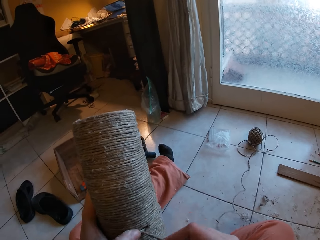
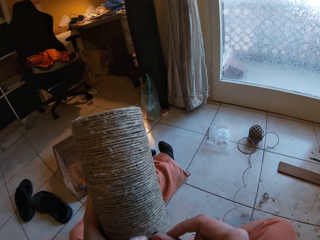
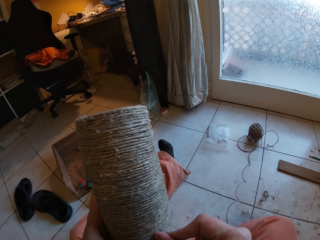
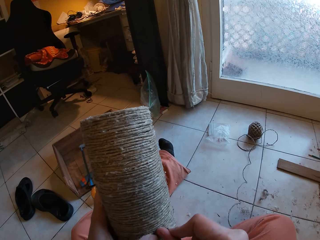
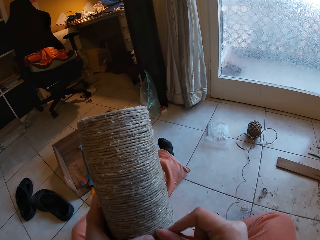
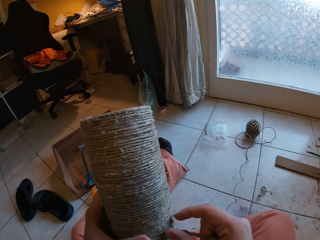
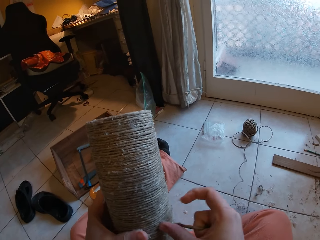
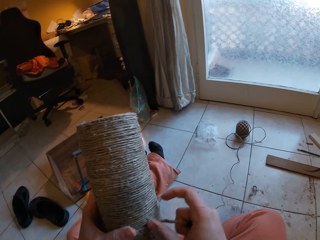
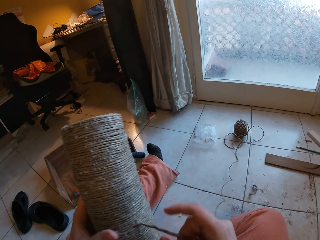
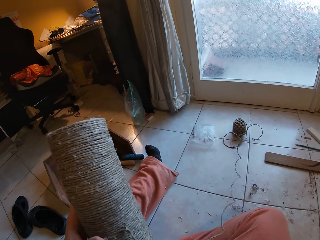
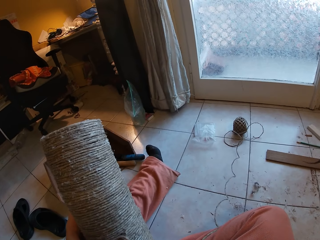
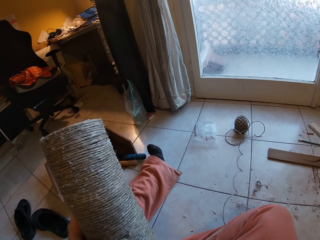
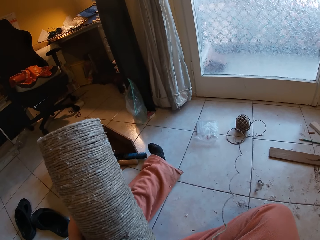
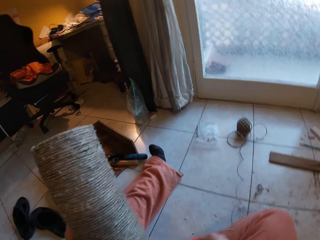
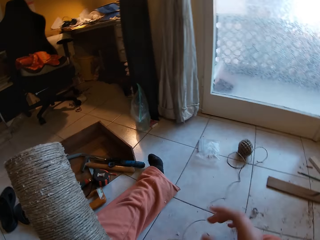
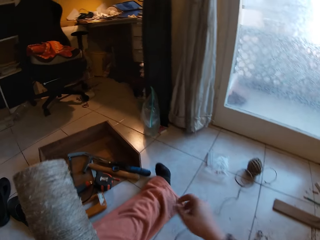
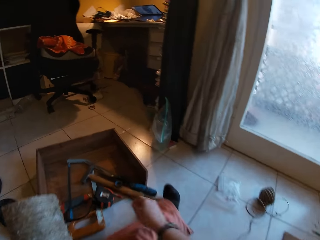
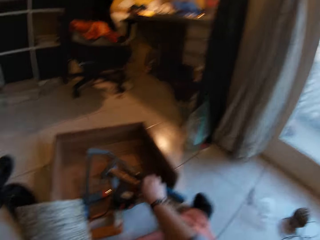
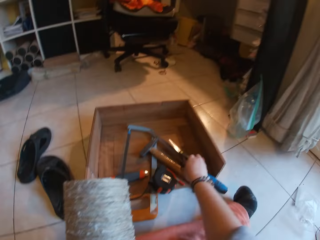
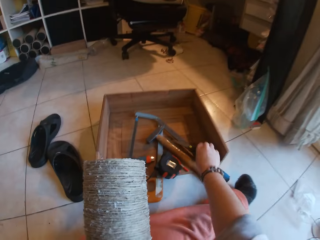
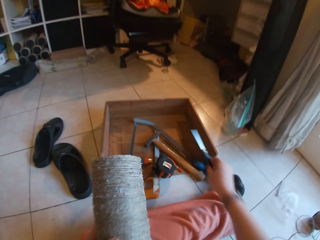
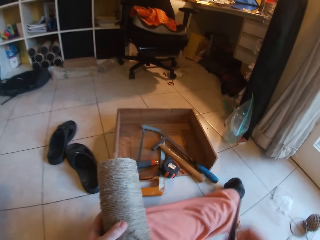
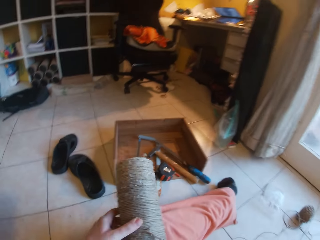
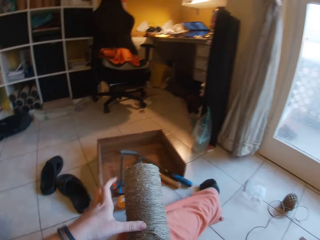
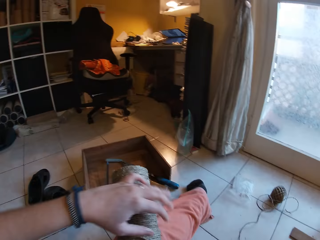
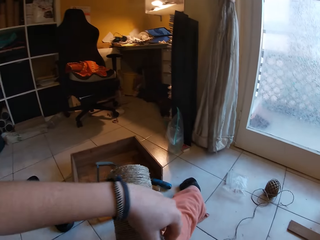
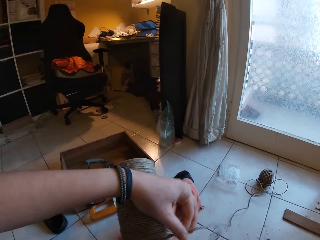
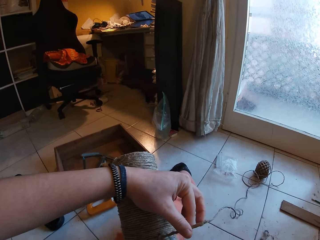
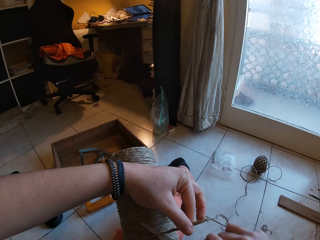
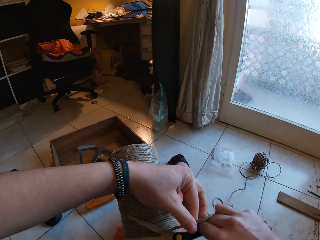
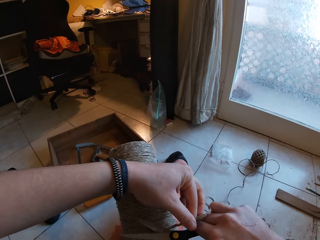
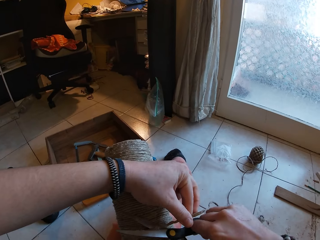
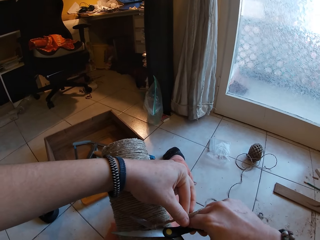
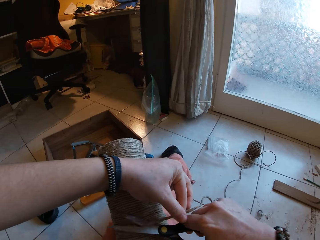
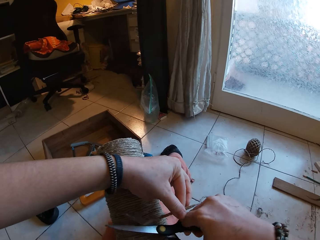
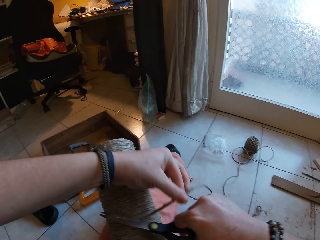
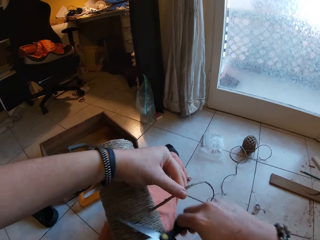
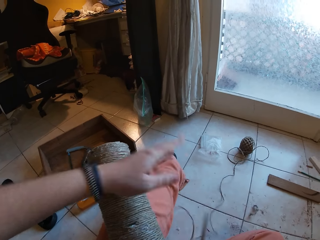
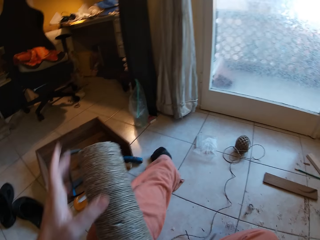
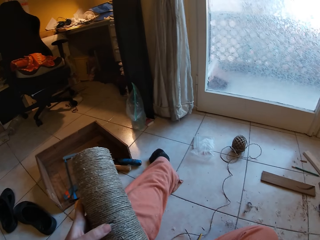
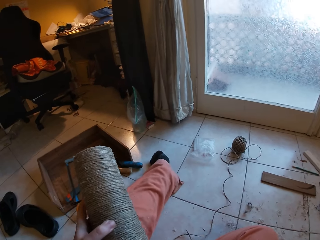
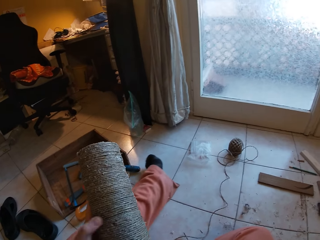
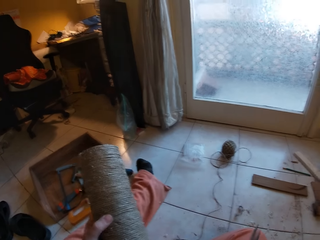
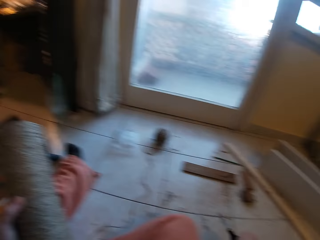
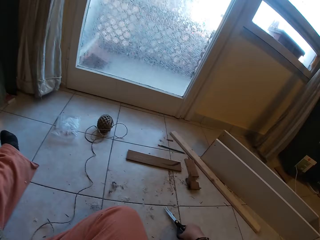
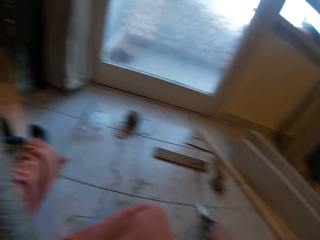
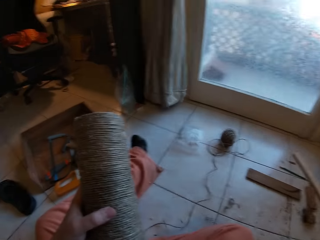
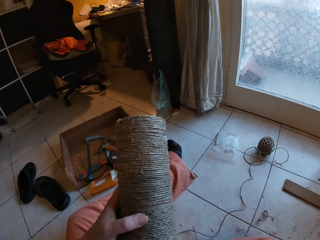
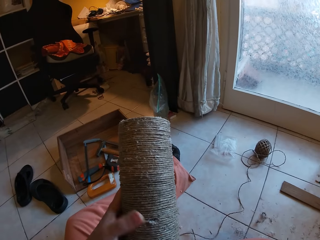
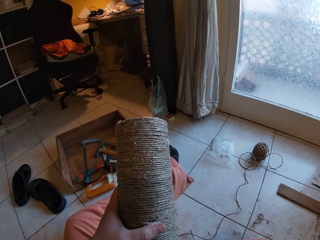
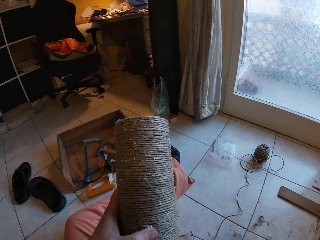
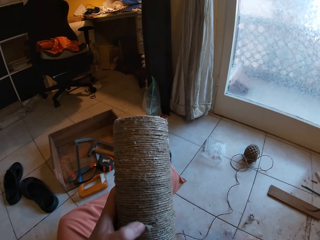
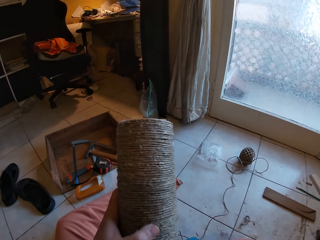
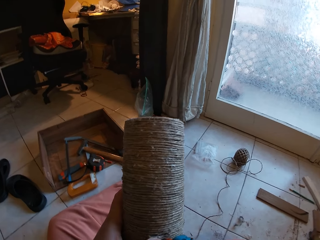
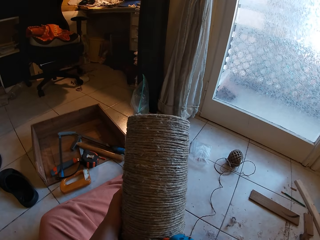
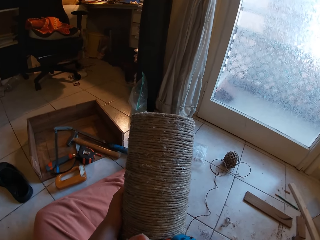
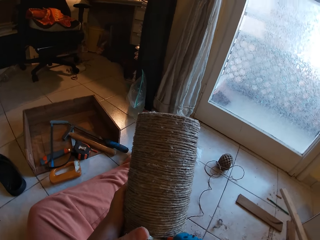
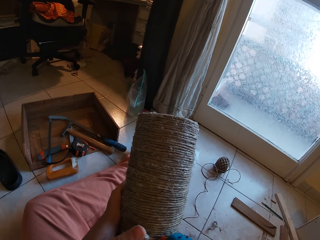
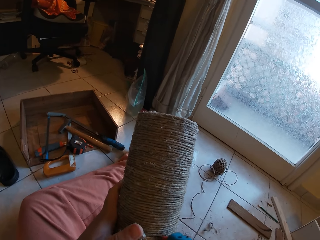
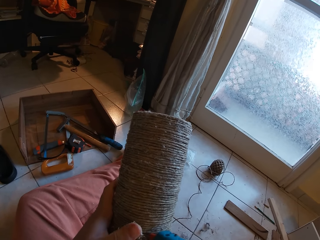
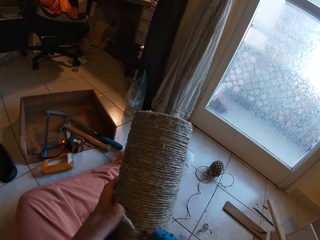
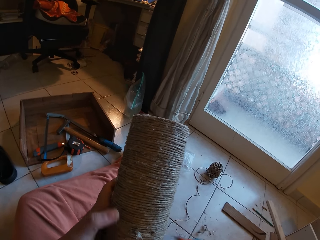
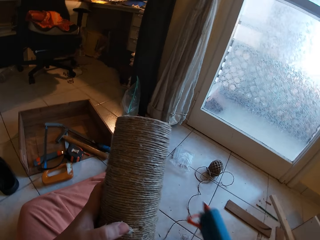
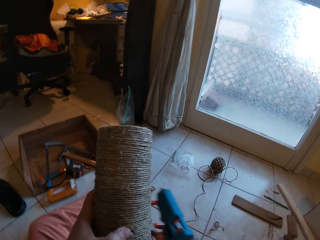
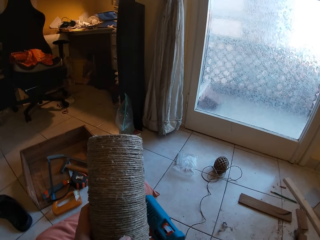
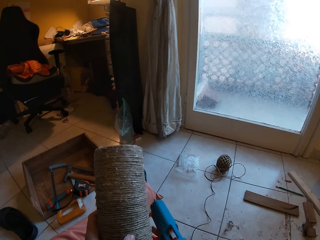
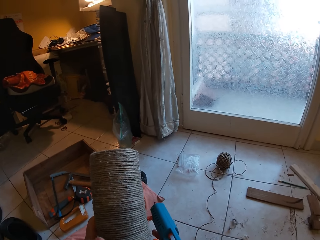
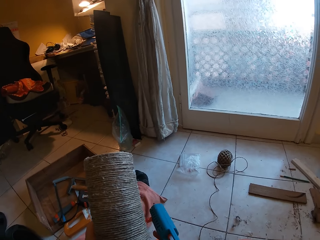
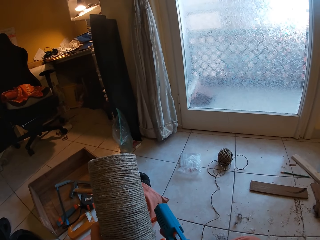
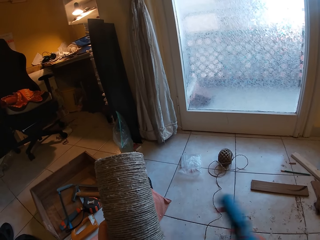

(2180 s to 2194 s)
The camera wearer picks up a pair of scissors from a toolbox with her right hand. They cut the rope or sisal thread on the craft with the pair of scissors in her right hand. They drop the rope on the floor with her left hand. They drop the pair of scissors on the floor with her right hand. They press the sisal thread with his hand. They apply glue on the craft with the glue gun in her right hand.

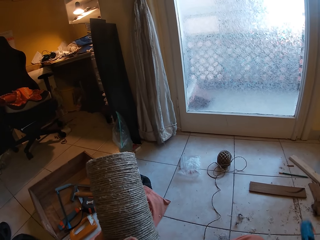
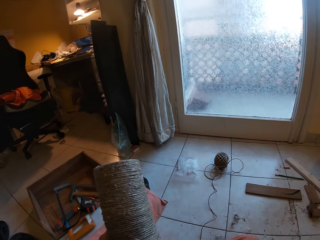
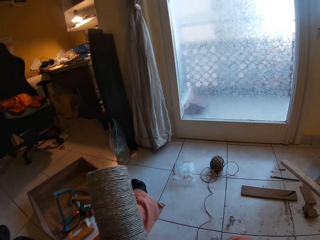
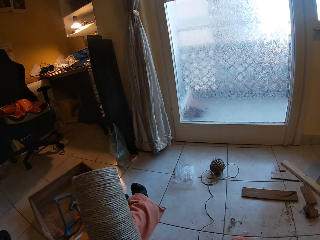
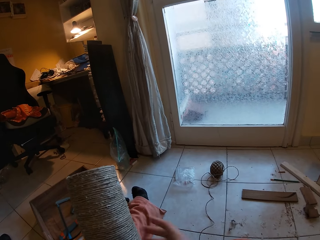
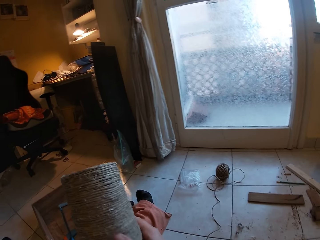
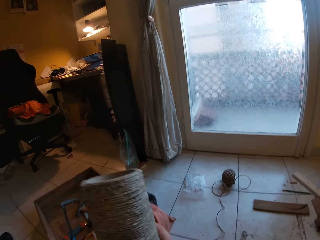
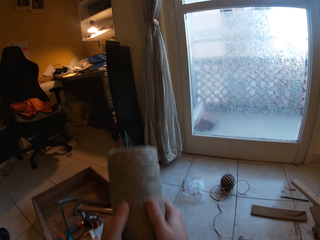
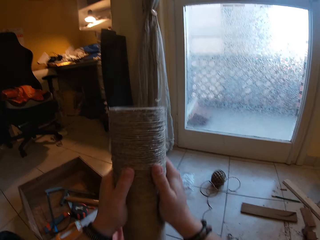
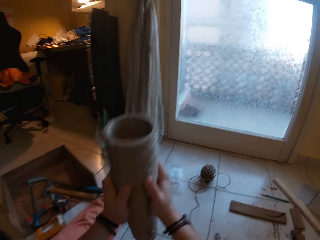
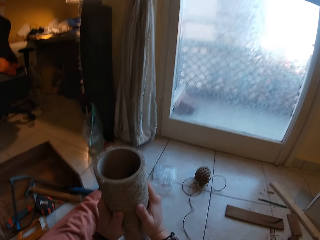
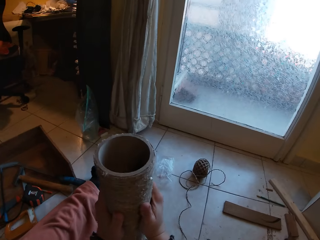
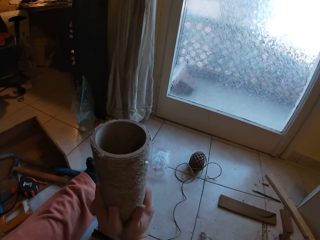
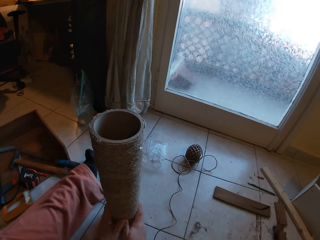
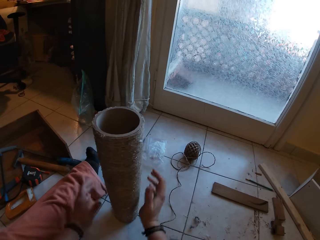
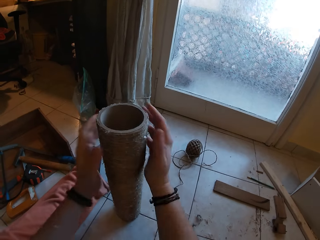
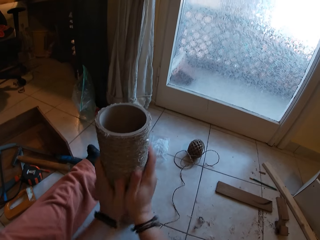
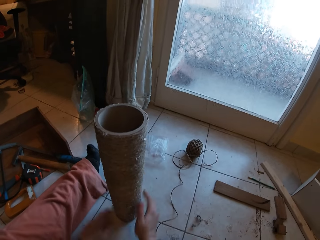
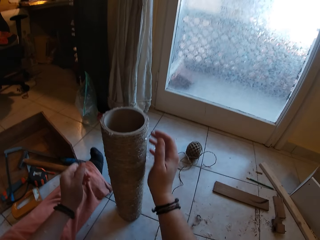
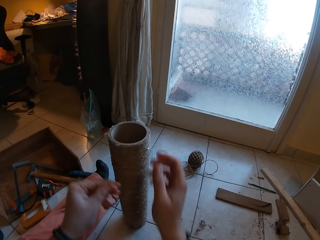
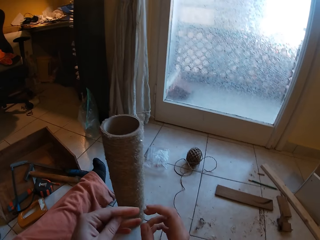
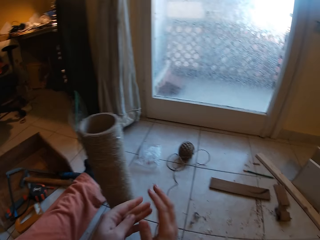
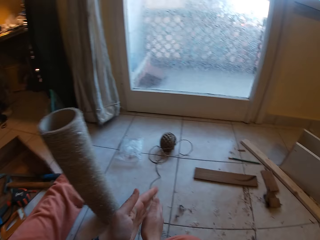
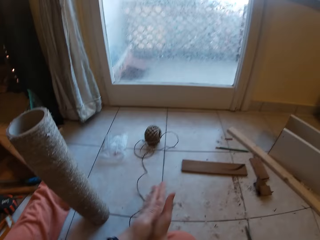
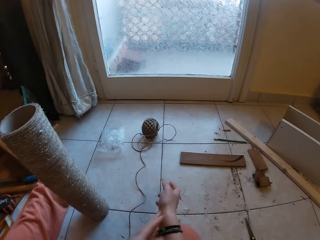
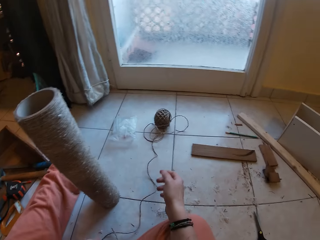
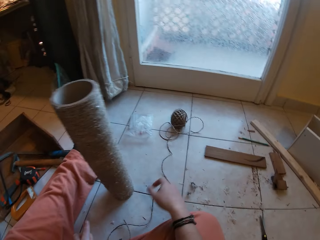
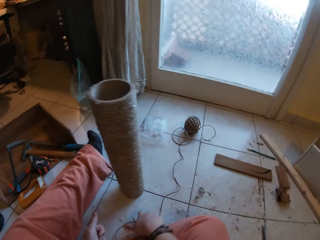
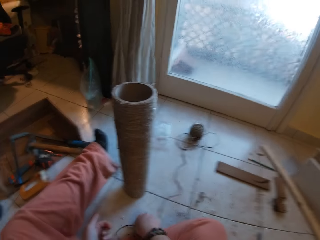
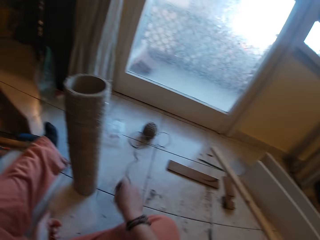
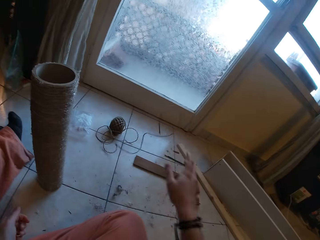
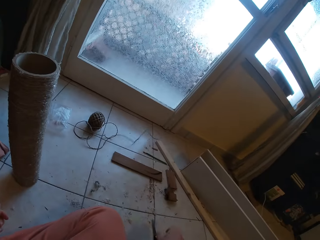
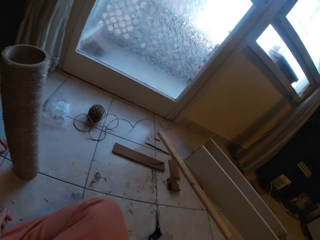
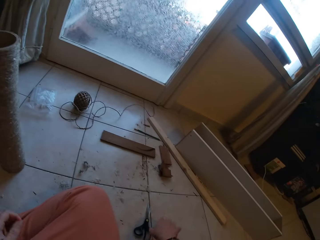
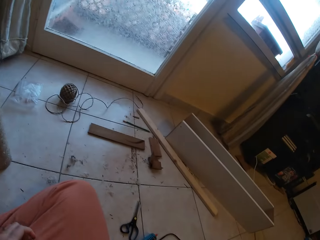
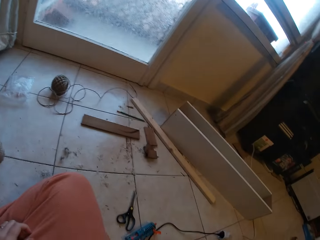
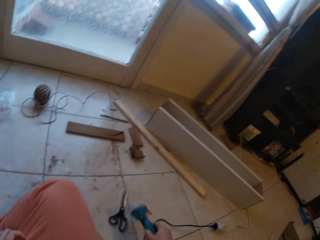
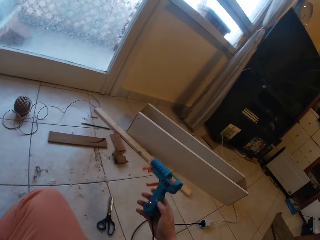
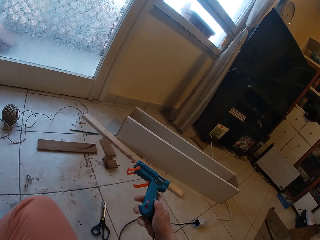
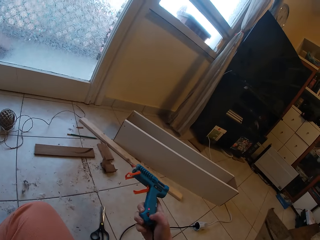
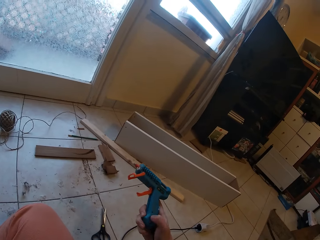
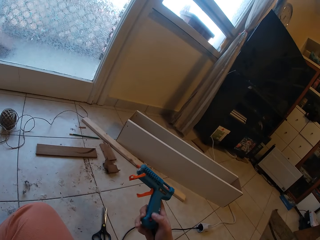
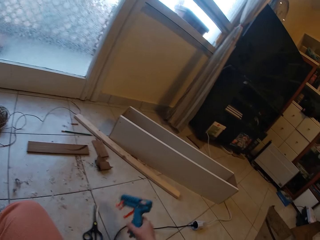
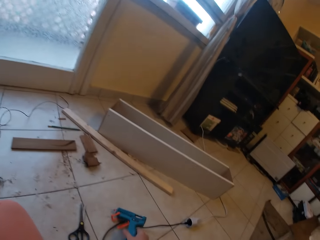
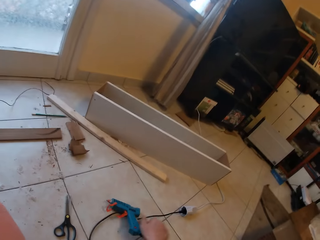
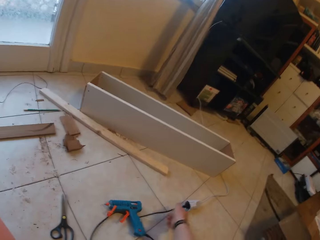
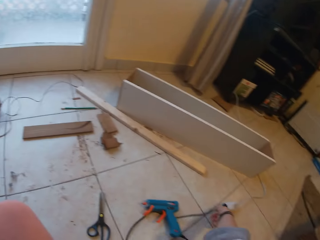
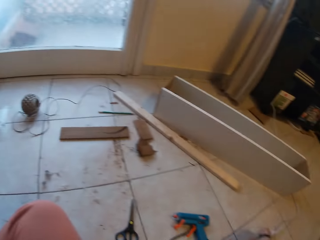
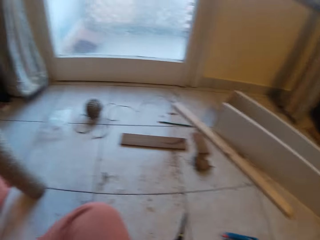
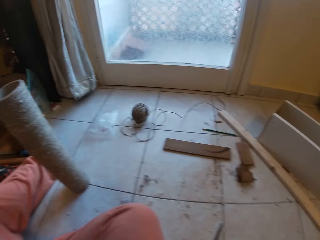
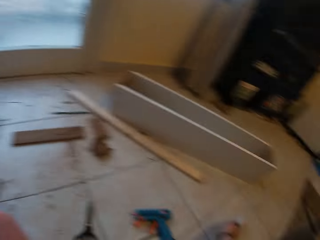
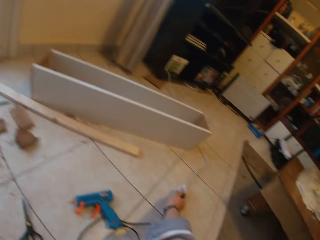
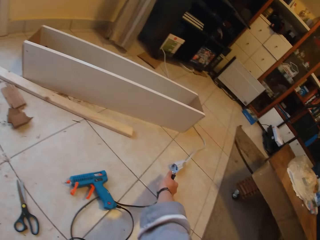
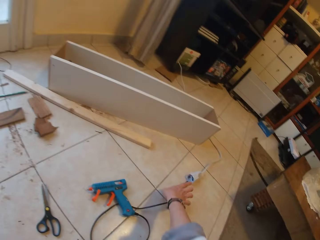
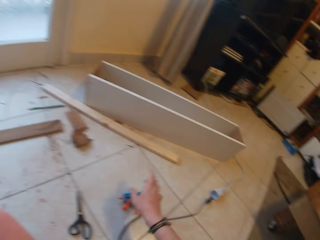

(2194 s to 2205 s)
The camera wearer puts down the gun. She places the craft on the floor with both hands. She rubs off the craft with both hands. She rubs off glue from her hands. She picks up the rope from the floor with her right hand. She throws the rope on the floor with her right hand. She picks up the glue gun from the floor with her right hand. She switches off the glue gun with her right hand. She drops the glue gun on the floor with her right hand. She unplugs the glue gun cable from a socket with her right hand.
